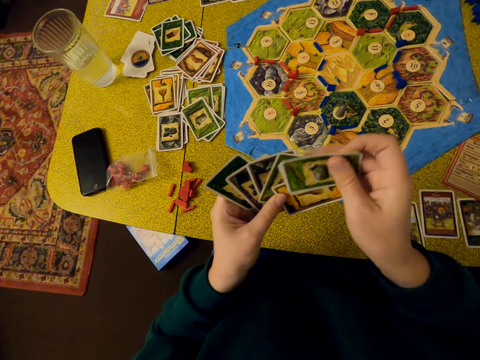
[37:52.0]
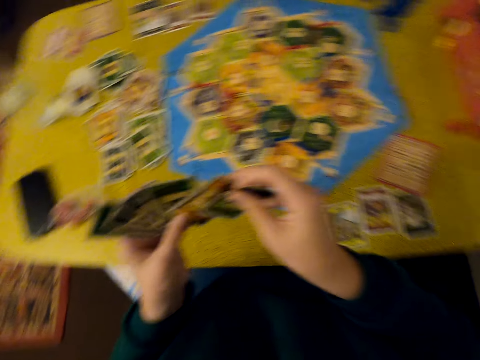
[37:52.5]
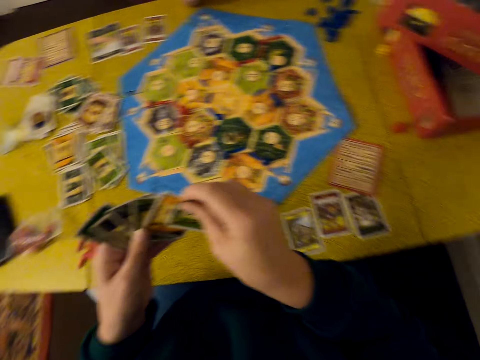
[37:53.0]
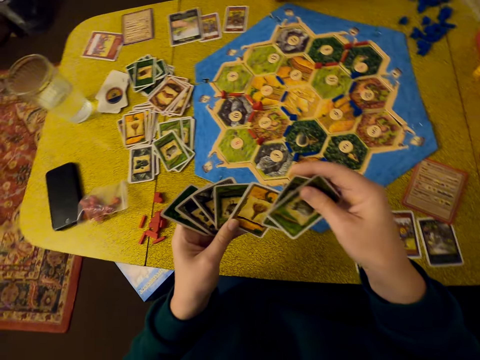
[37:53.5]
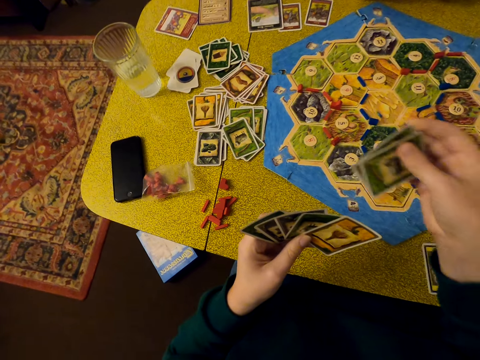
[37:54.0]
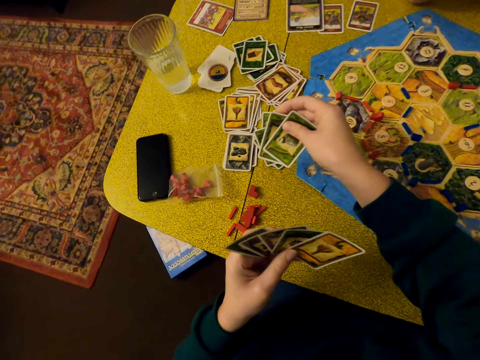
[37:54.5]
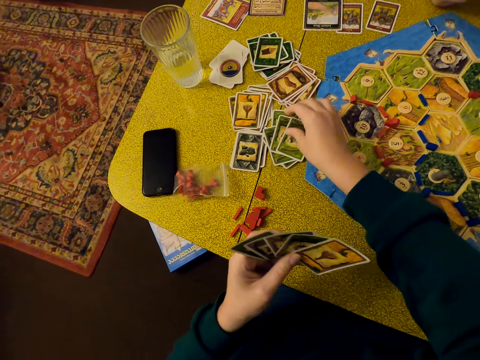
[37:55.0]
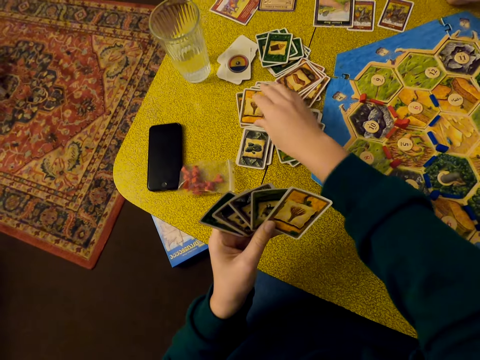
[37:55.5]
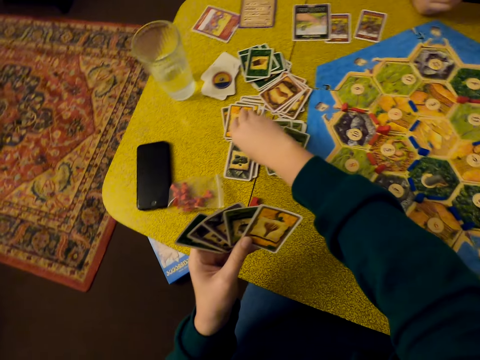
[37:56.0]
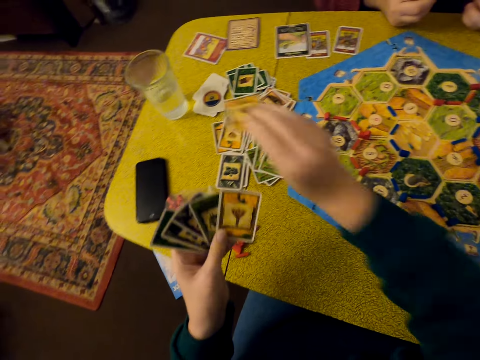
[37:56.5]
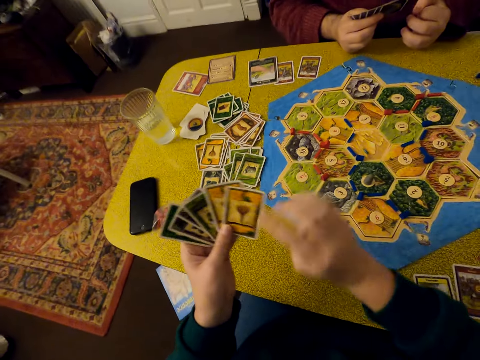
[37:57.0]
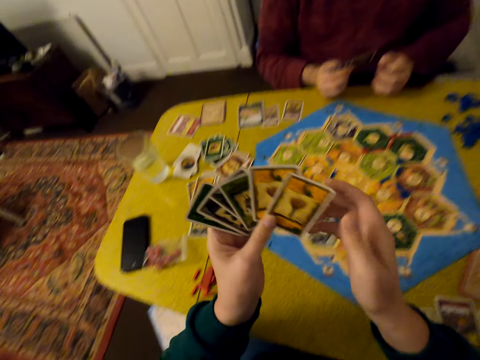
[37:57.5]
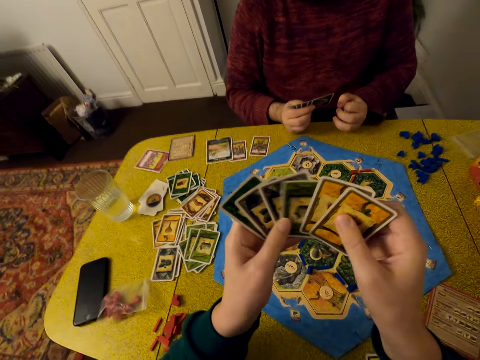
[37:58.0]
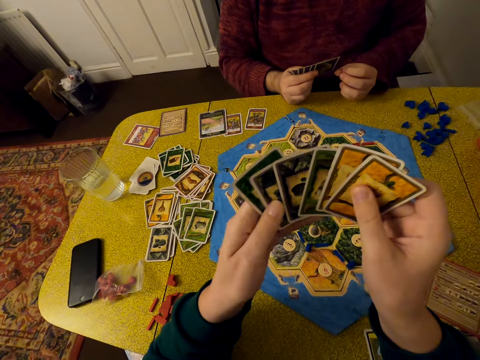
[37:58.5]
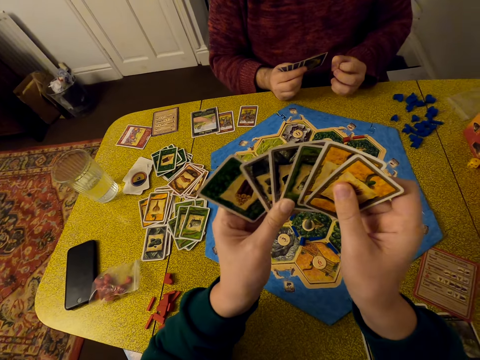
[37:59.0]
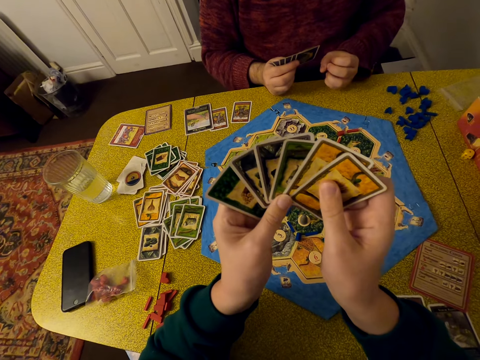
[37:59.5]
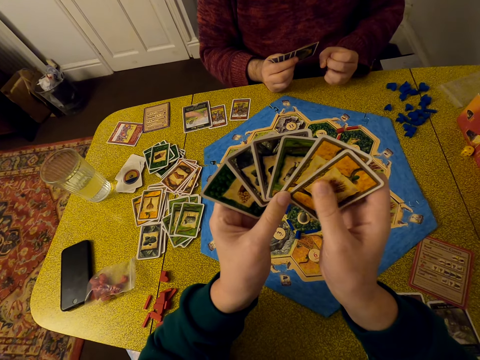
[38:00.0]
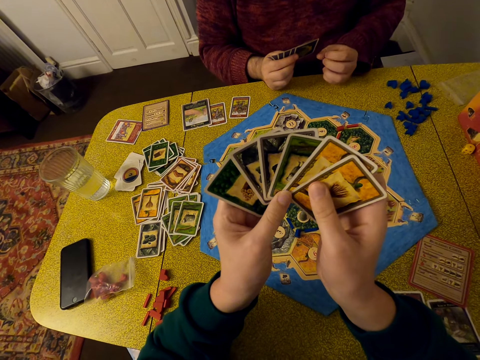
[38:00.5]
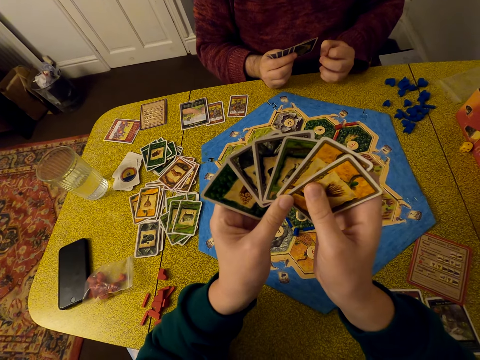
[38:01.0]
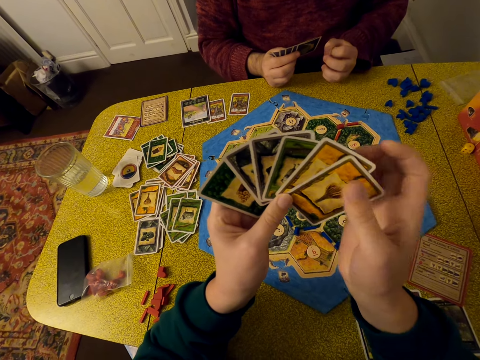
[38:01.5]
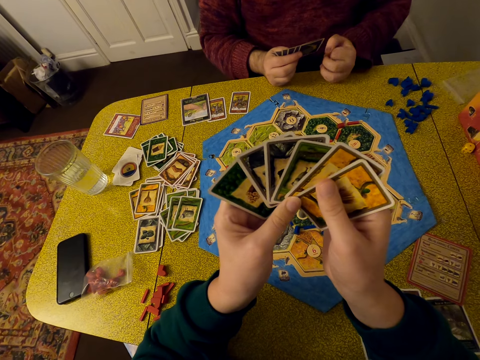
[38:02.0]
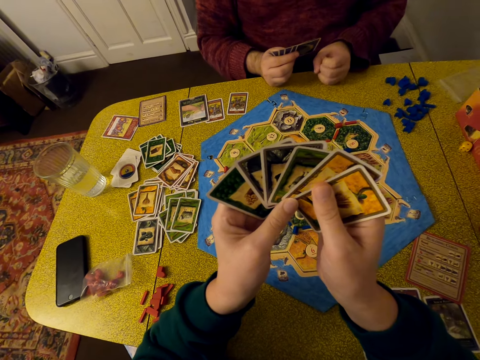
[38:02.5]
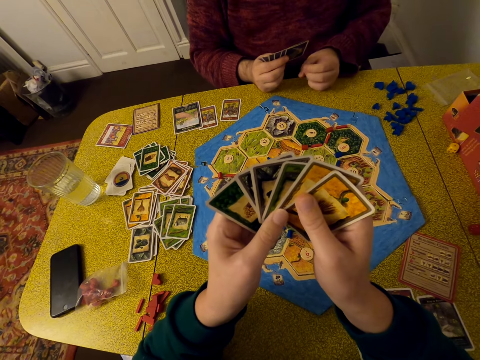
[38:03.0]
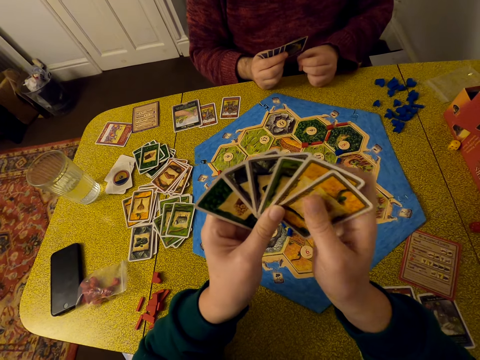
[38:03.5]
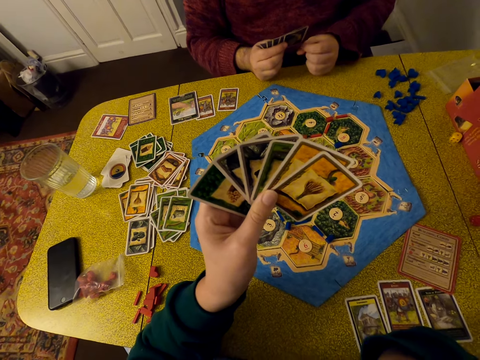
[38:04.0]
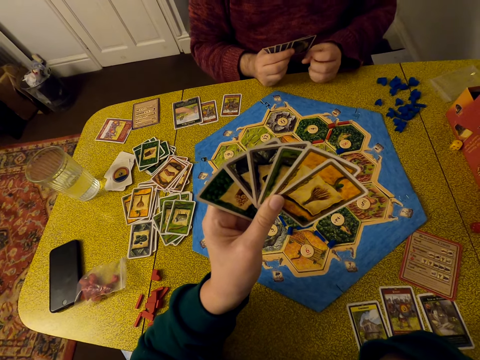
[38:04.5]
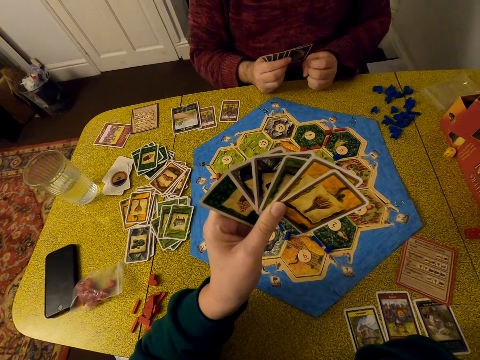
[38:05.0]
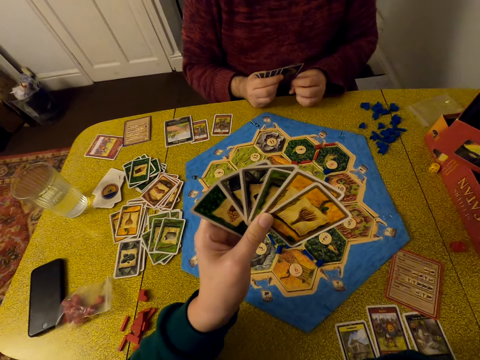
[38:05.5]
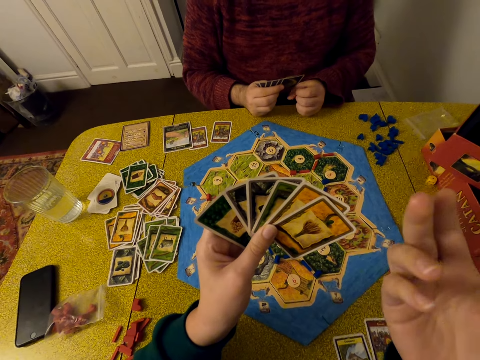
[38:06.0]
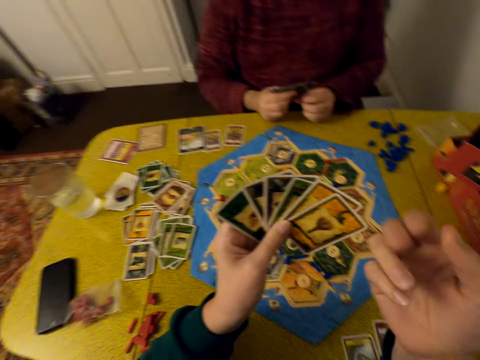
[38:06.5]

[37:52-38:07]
The camera wearer holds two cards. She drops the cards on the table. She picks a card. She selects a card. She shuffles her cards. She looks at her cards.

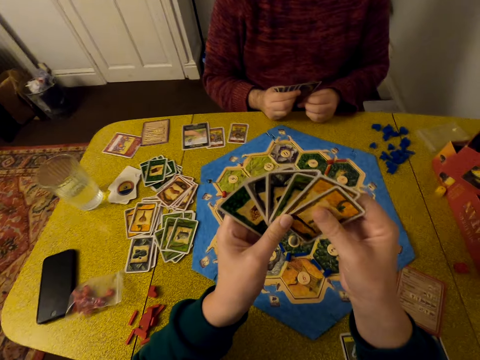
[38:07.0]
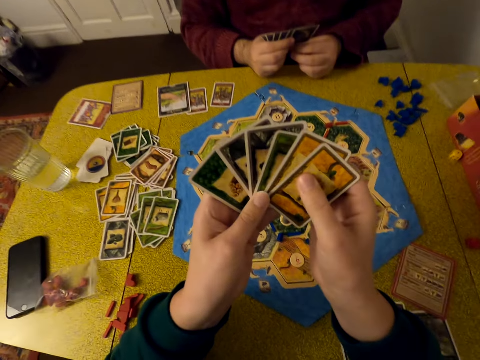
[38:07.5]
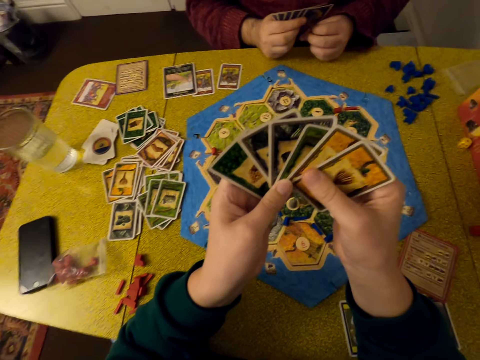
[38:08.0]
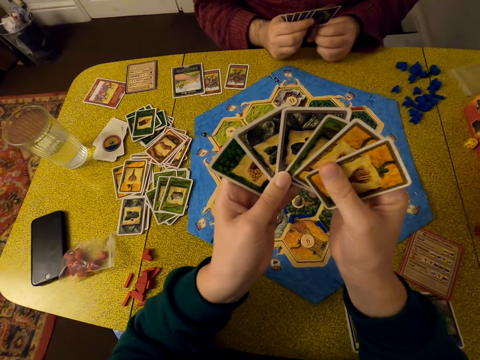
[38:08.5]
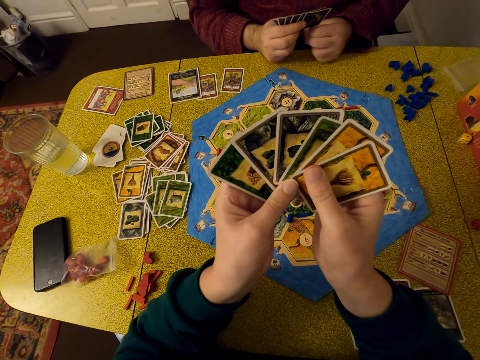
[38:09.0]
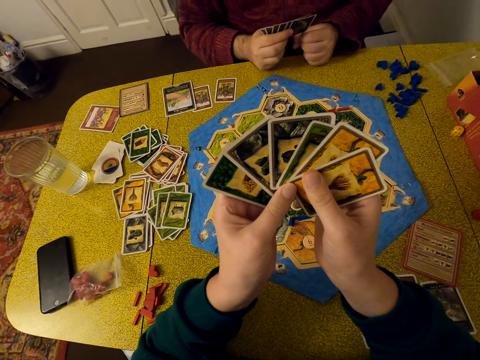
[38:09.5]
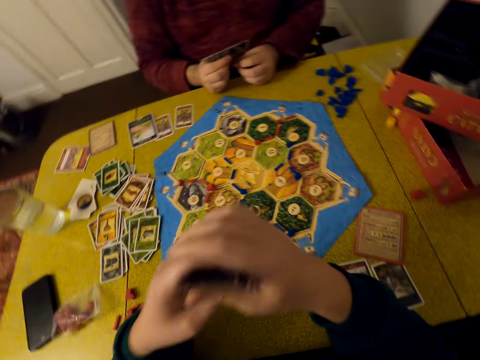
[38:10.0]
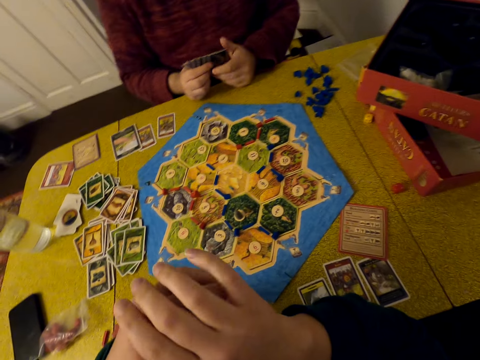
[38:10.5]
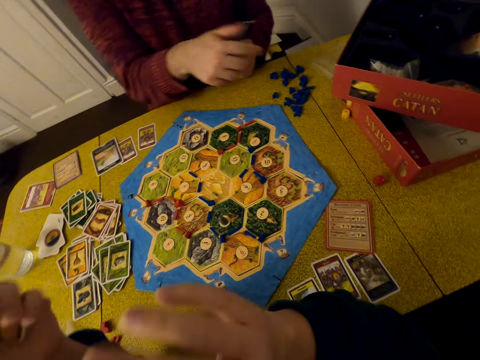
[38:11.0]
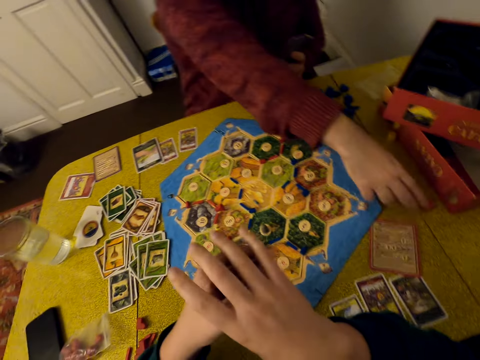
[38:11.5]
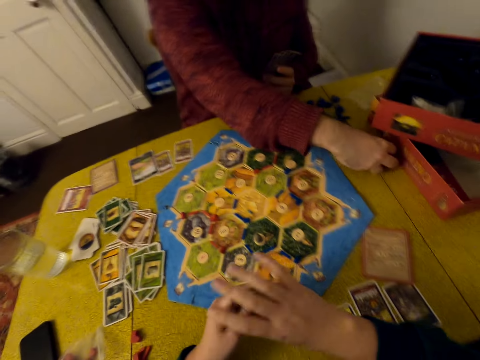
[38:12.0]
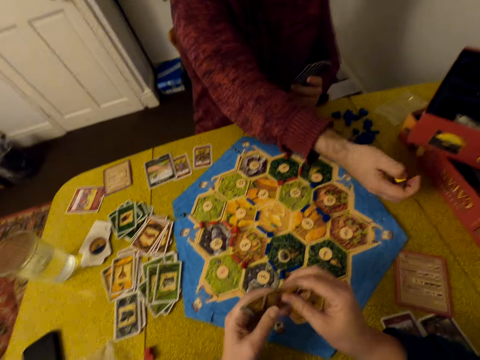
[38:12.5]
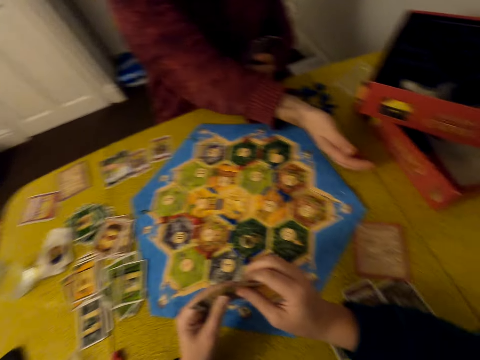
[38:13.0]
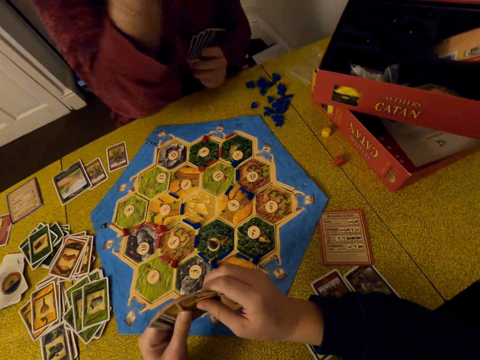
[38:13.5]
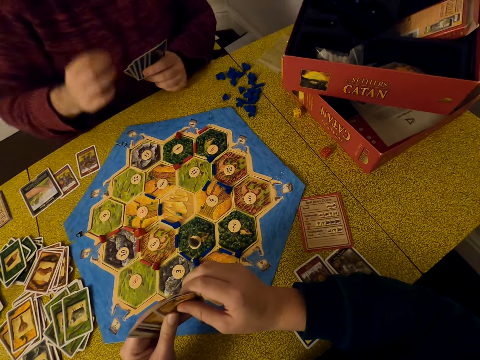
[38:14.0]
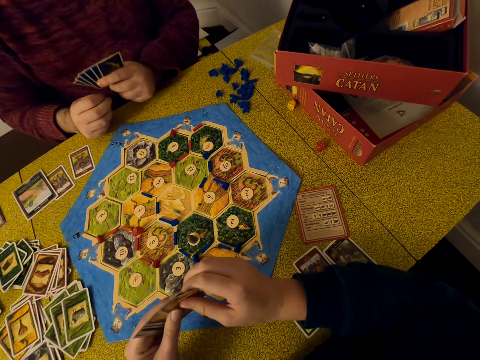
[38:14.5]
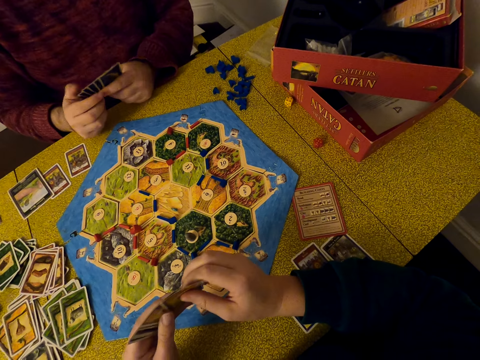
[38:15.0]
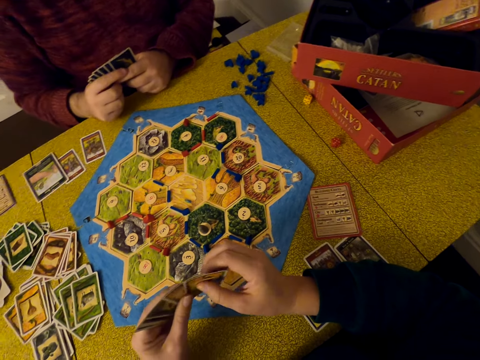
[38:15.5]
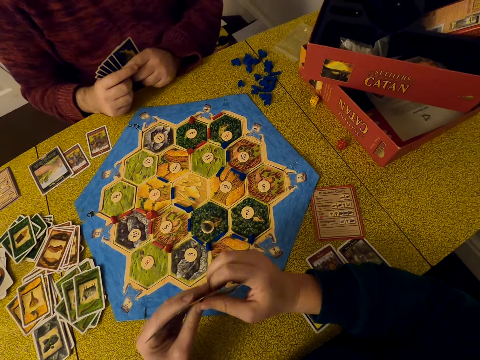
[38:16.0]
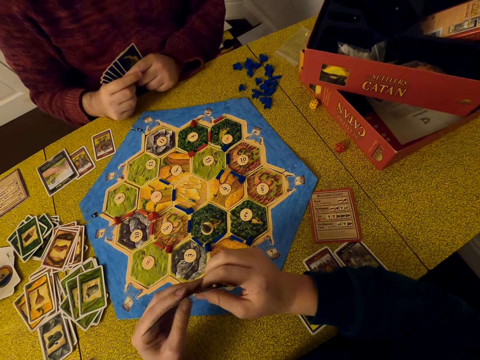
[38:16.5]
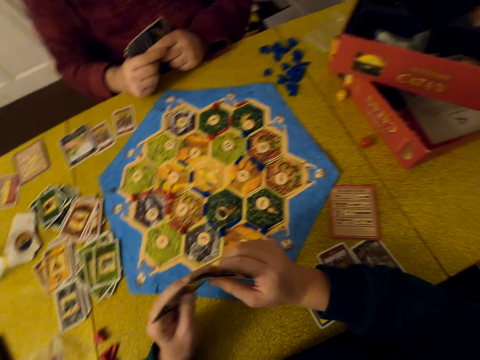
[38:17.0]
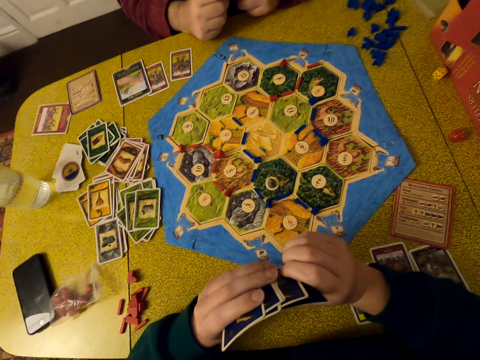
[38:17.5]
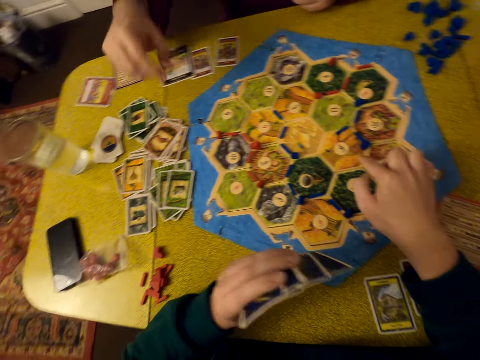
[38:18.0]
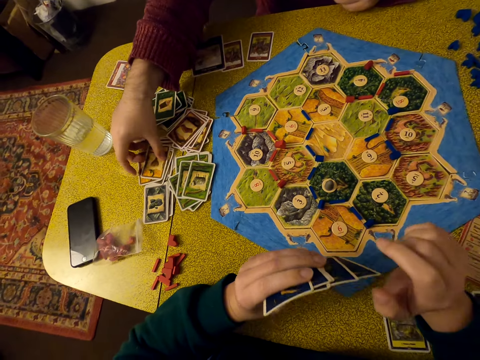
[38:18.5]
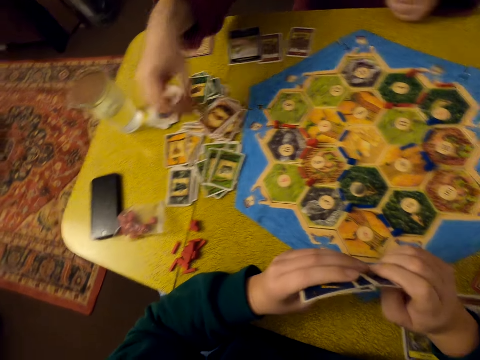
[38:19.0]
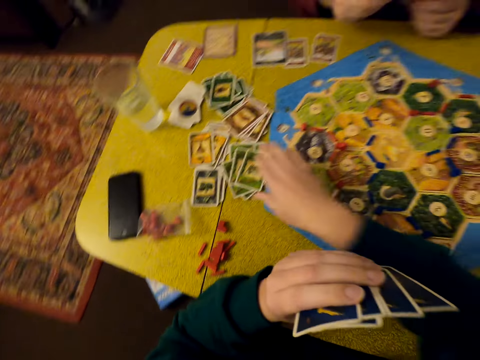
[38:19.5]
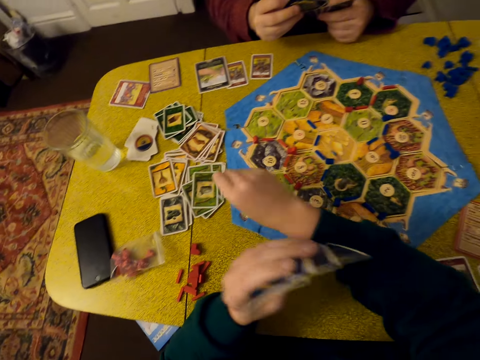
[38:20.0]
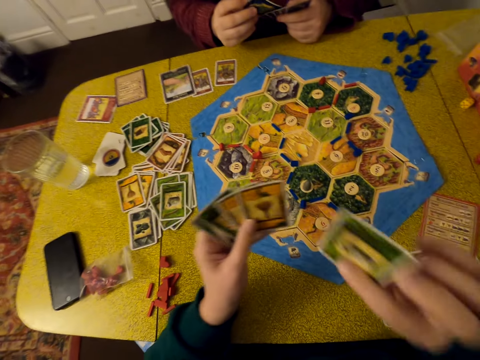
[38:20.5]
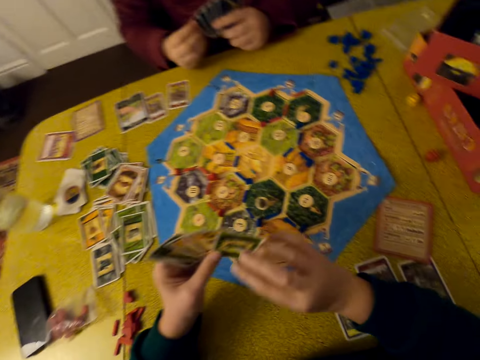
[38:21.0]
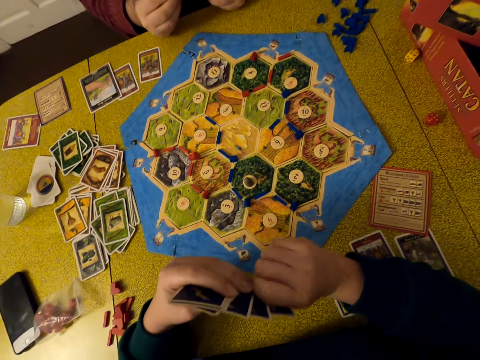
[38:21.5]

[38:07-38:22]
The camera wearer holds her cards. A person throws numbers. The person collects the dice on the table and drops the dice. The camera wearer selects a card. The person picks a card. The camera wearer picks a card.
